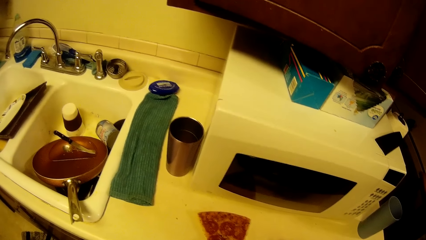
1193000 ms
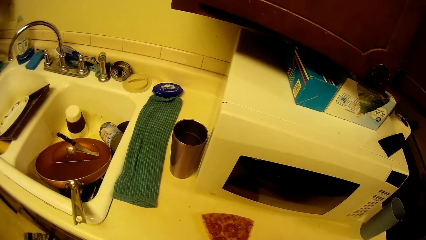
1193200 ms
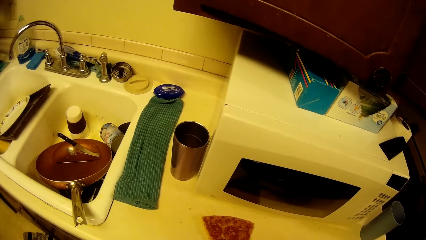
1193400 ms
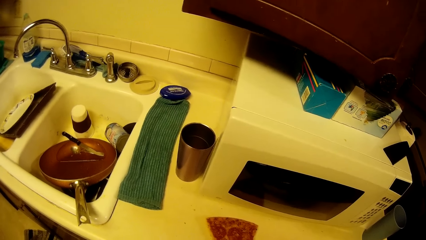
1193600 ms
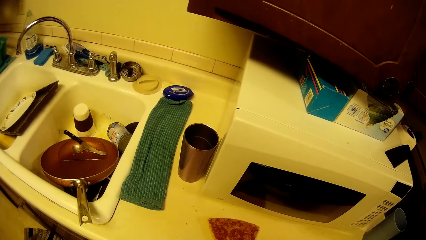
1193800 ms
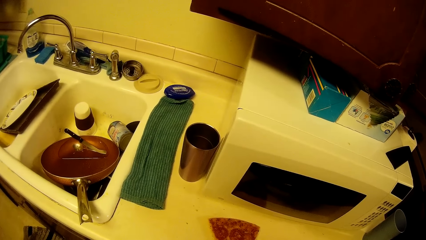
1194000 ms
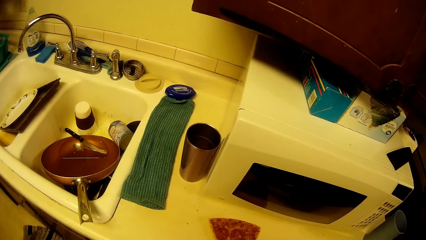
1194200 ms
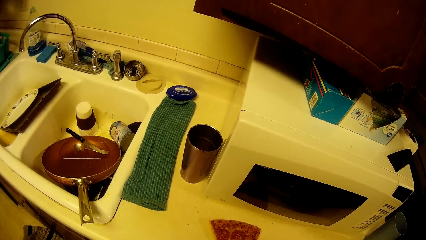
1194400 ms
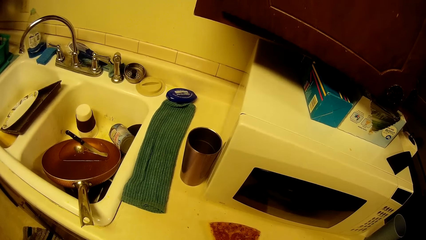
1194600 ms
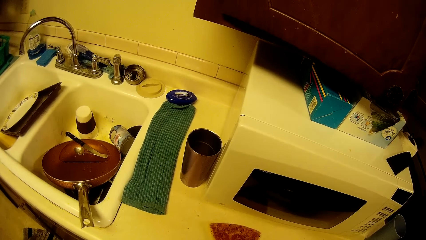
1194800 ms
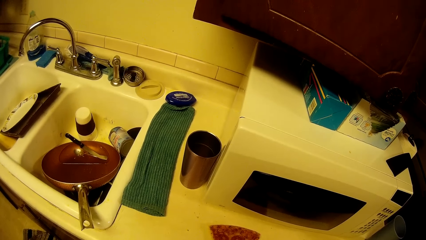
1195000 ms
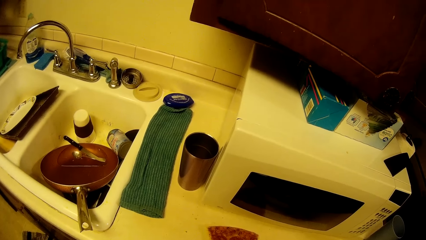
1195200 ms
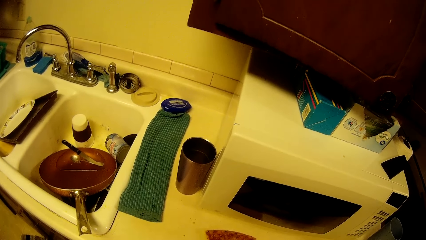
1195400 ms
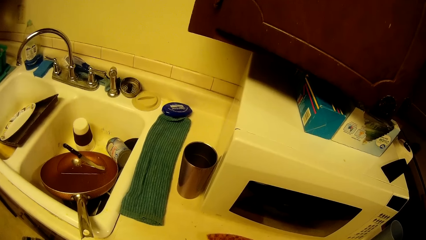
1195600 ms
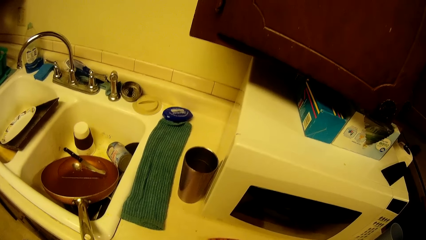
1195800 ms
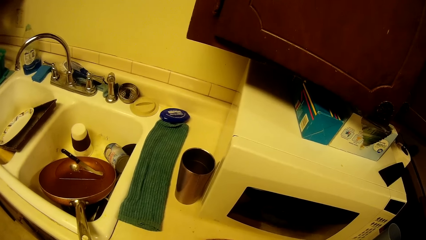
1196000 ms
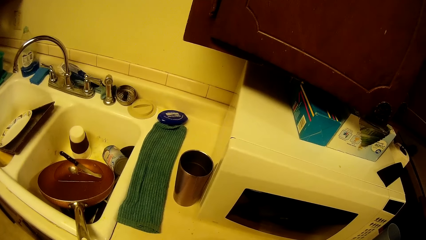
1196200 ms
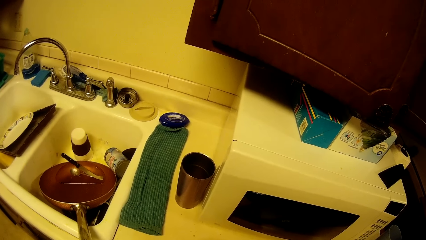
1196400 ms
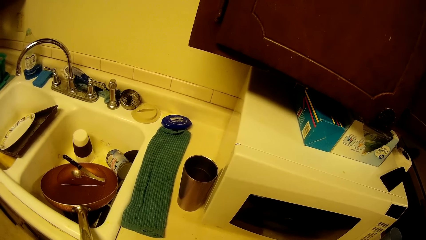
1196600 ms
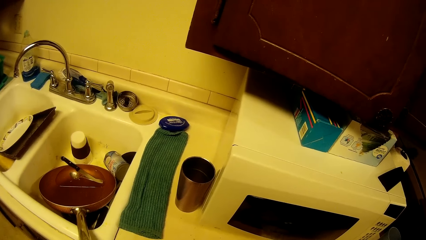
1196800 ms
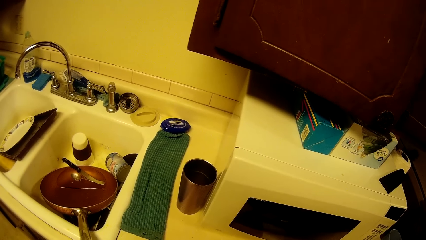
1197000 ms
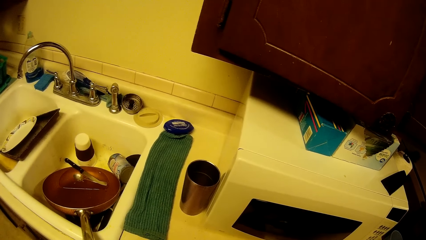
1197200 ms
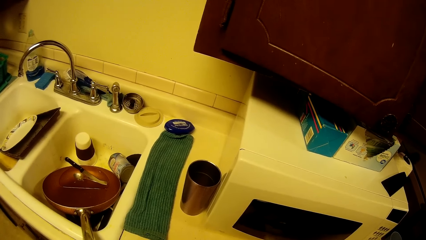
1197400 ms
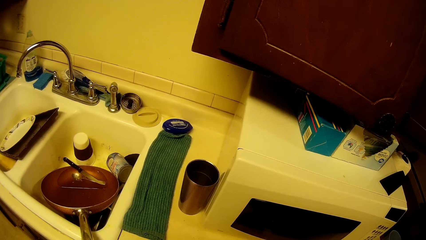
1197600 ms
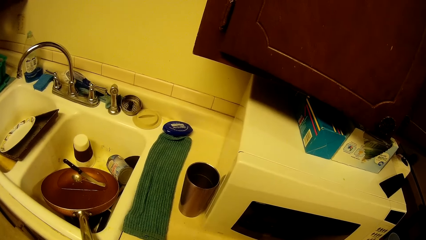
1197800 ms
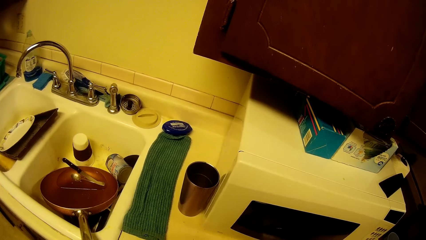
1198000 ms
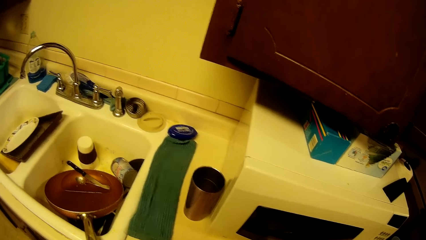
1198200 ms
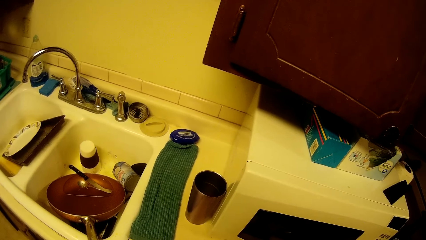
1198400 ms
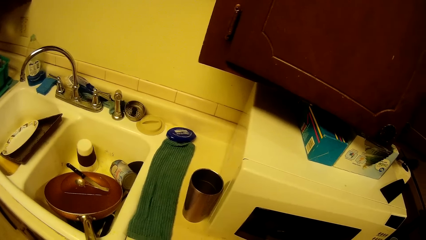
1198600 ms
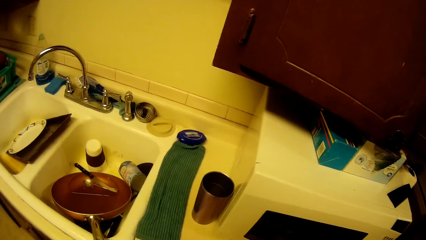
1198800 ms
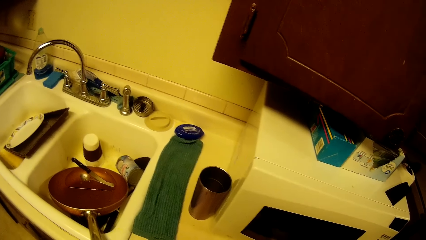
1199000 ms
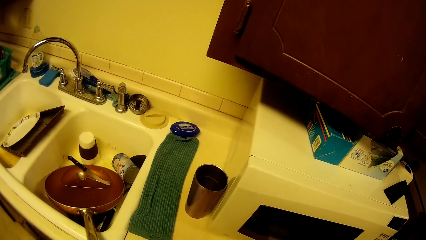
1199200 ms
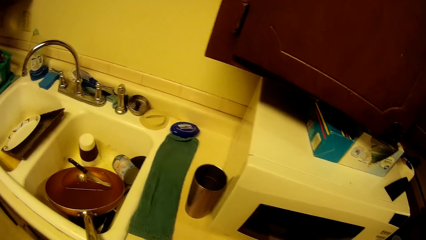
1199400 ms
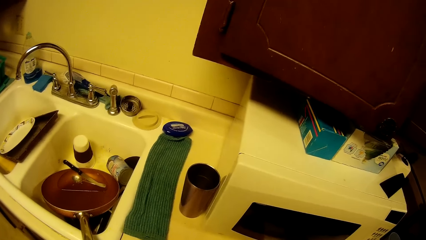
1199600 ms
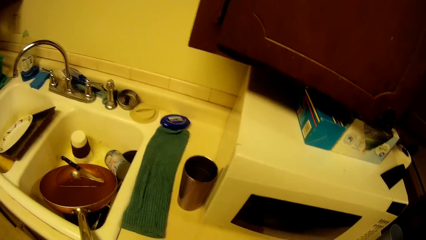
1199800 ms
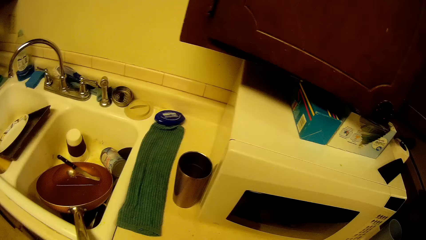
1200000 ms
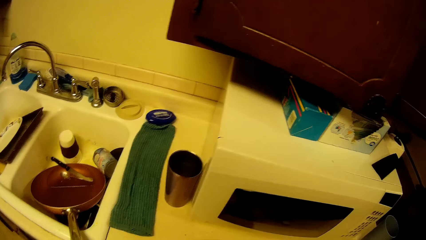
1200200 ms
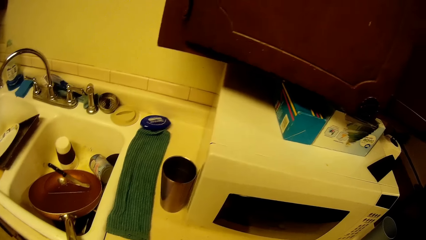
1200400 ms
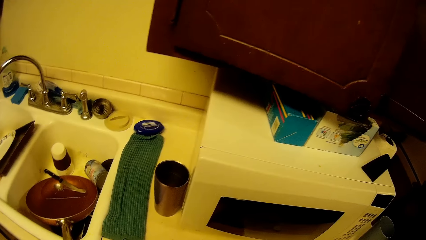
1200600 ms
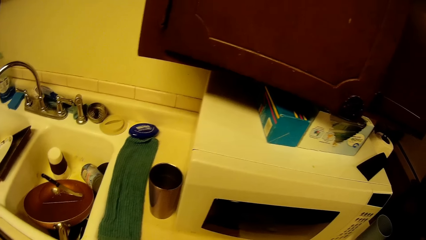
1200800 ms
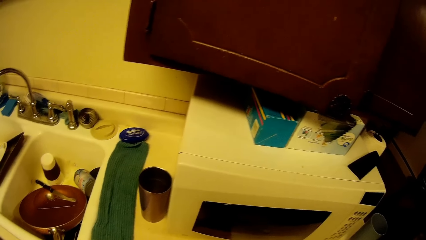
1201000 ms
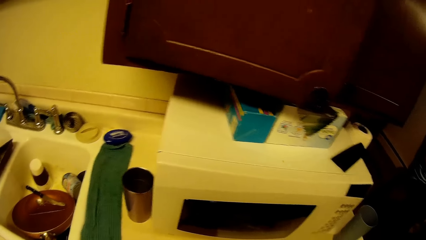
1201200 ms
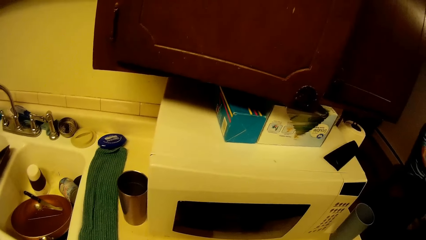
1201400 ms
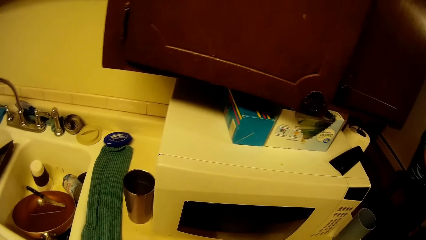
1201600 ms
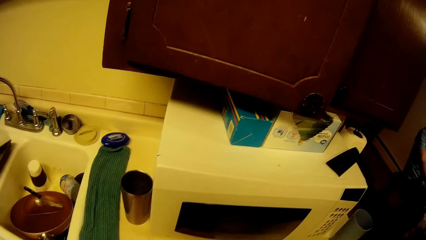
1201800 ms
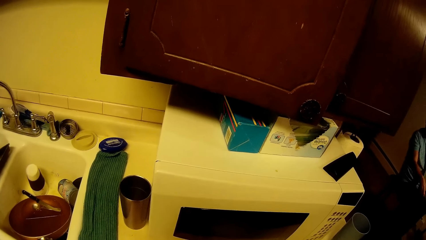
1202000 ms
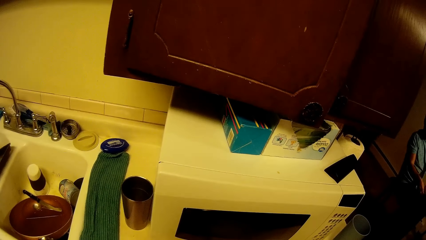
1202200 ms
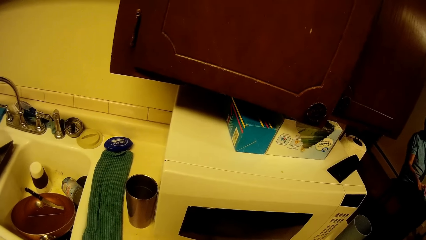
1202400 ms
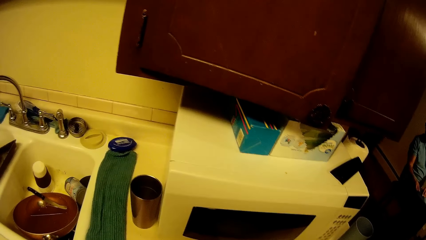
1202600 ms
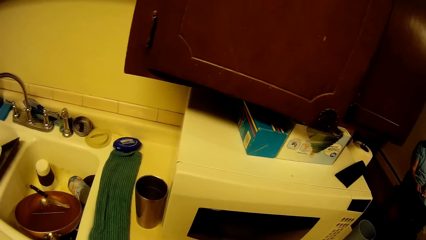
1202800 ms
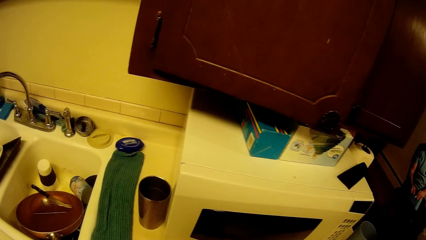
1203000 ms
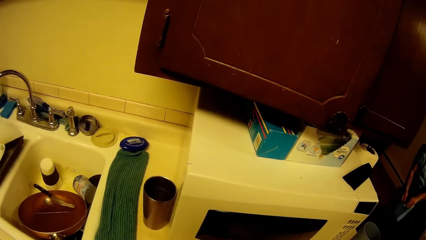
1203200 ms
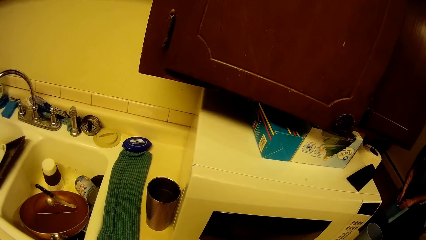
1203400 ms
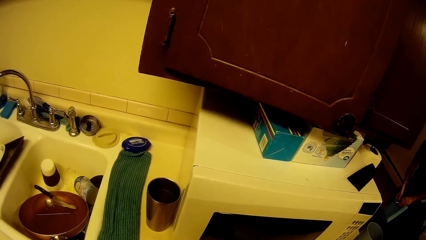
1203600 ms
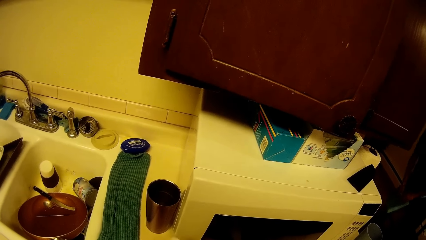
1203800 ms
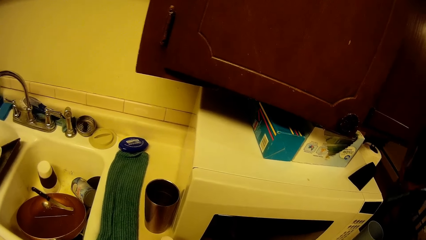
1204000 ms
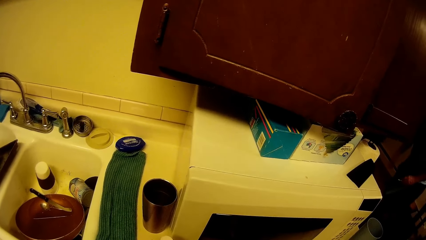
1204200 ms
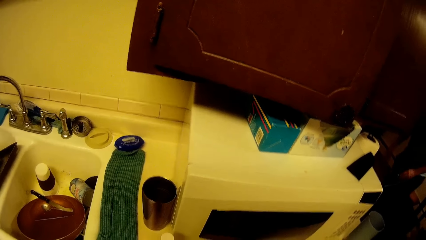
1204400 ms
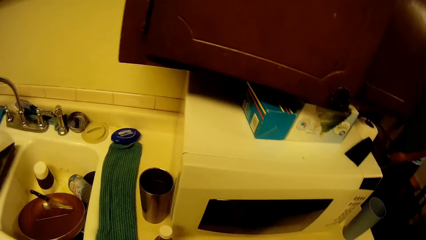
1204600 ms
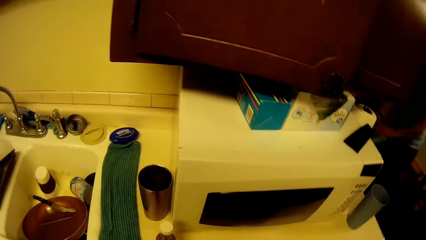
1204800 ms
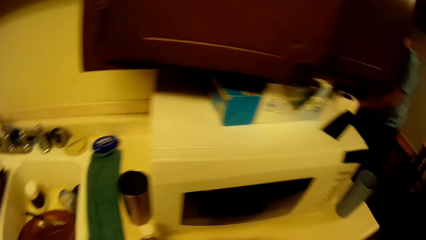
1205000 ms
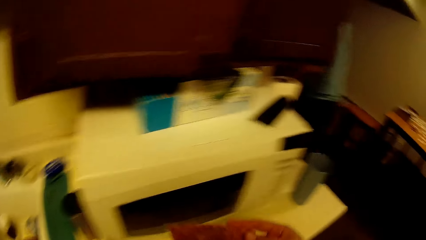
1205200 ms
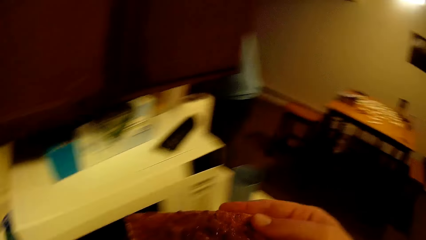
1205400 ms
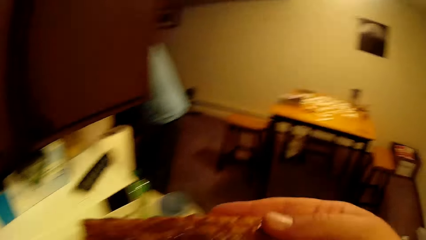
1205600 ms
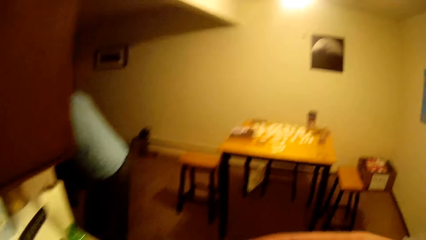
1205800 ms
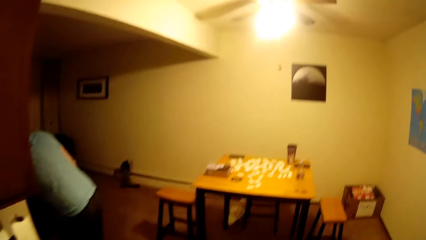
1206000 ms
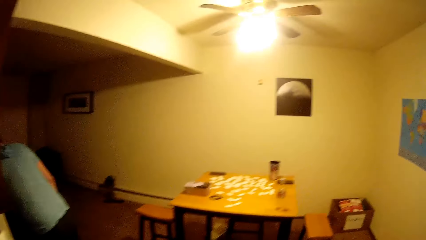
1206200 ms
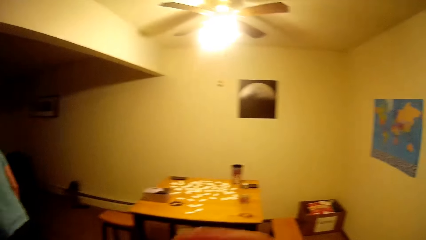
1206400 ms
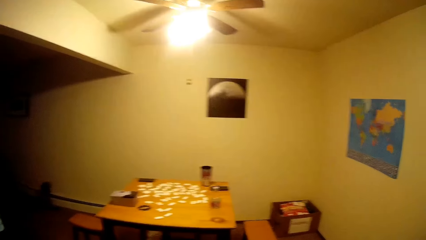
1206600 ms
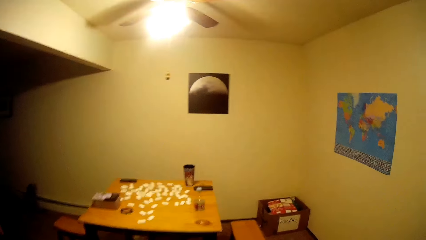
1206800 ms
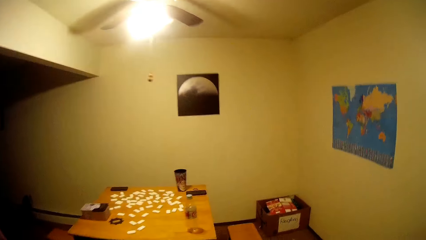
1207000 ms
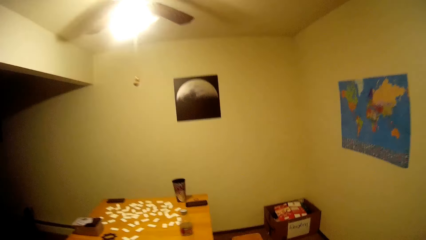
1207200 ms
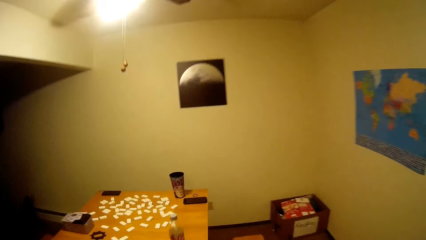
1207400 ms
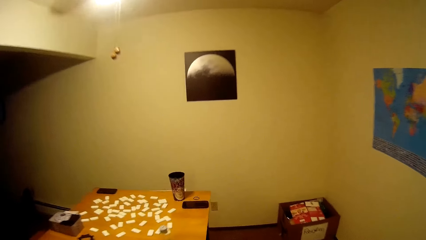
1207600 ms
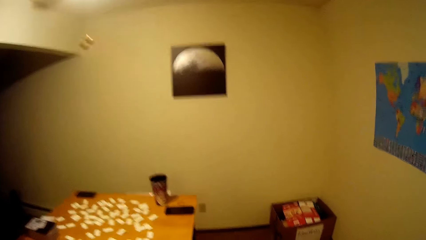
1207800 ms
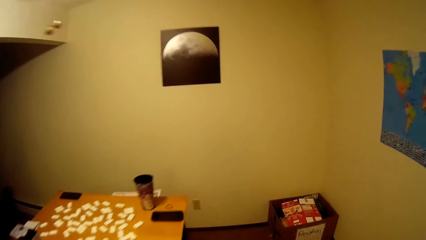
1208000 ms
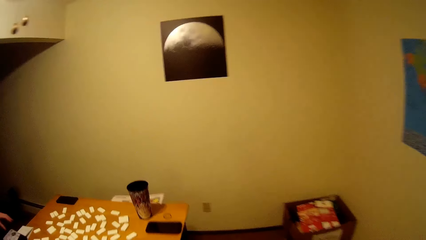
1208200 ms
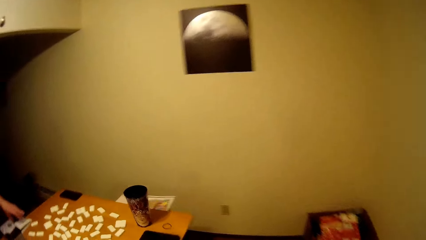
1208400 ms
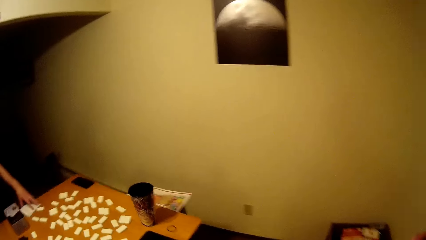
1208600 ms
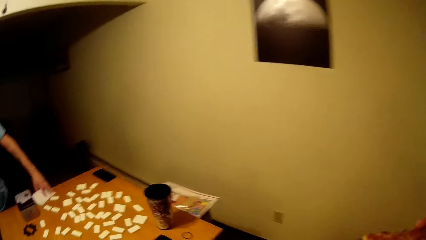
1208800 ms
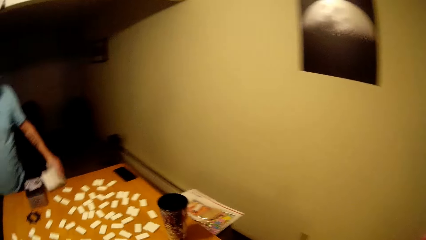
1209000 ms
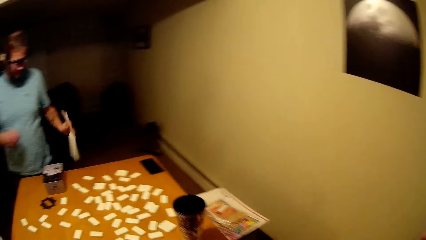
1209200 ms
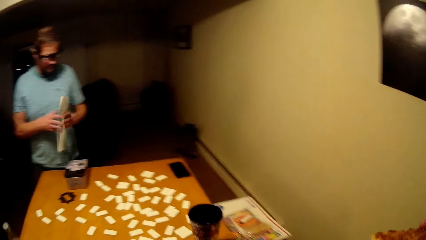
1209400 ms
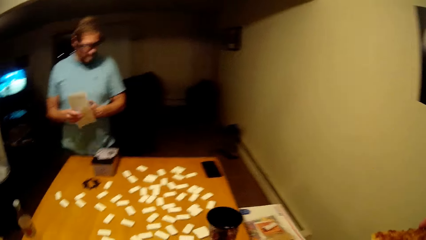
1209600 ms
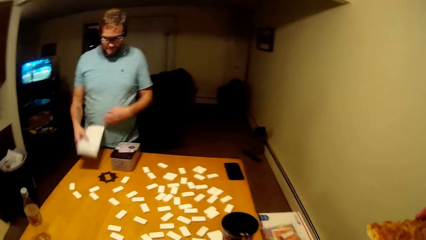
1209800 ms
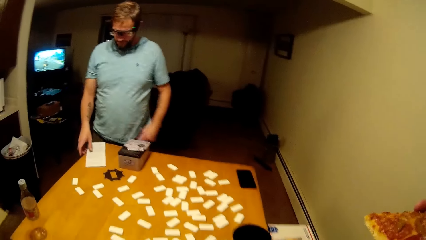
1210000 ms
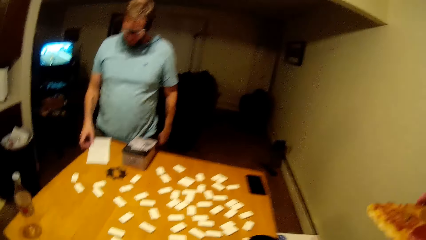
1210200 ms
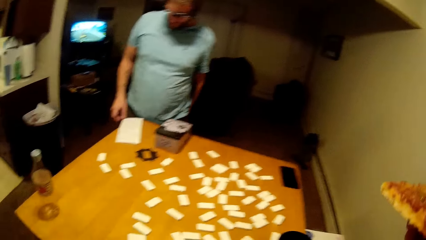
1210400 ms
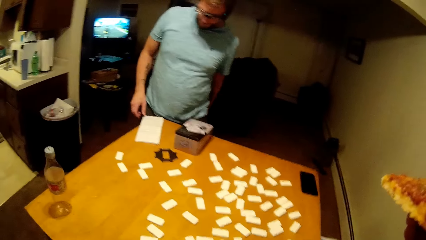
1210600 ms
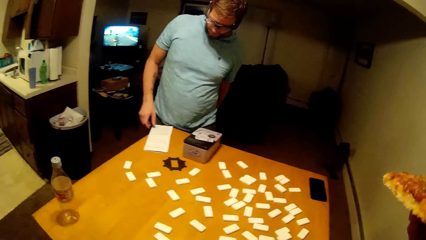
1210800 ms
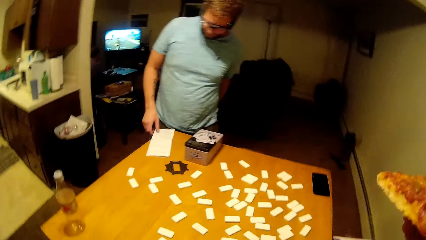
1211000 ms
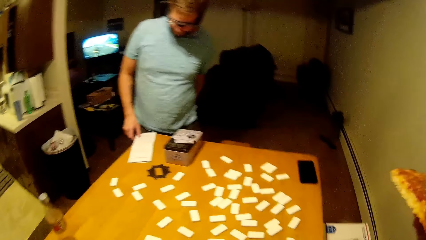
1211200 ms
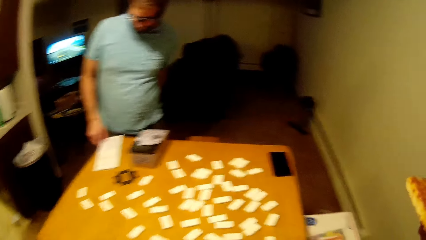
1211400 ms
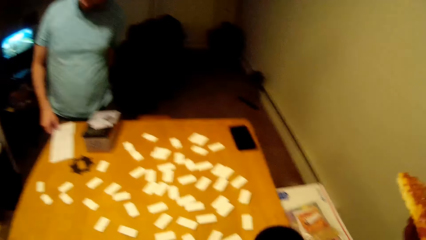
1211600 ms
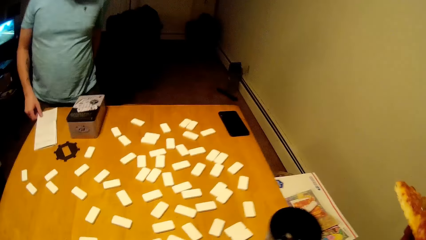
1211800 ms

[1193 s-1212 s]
The camera wearer looks around. They eat a pizza. They move around. A man picks a paper from the table. The man places the paper on the table.
